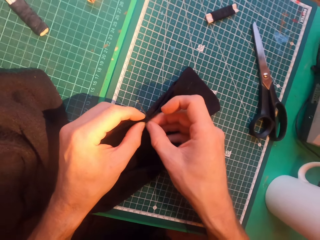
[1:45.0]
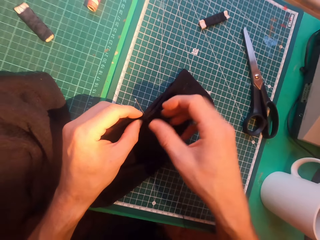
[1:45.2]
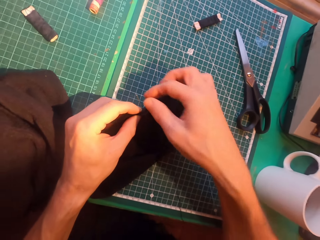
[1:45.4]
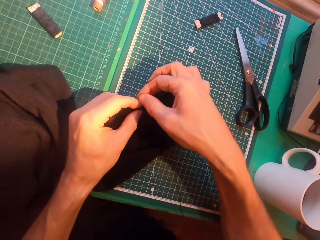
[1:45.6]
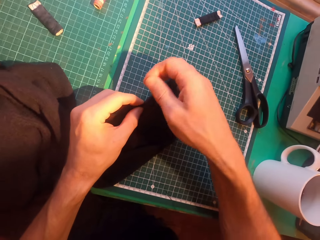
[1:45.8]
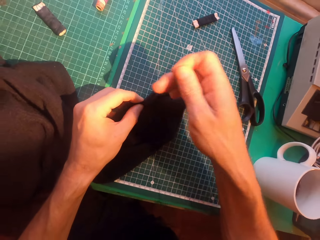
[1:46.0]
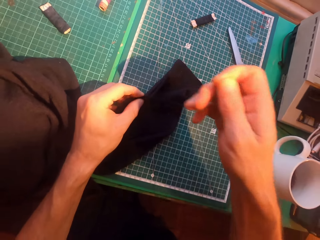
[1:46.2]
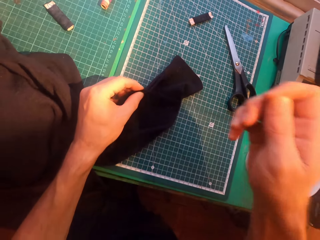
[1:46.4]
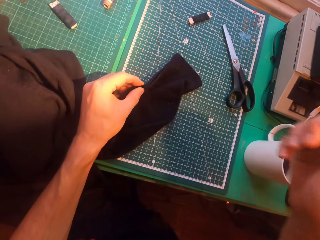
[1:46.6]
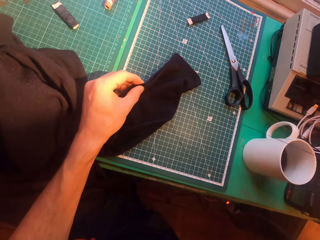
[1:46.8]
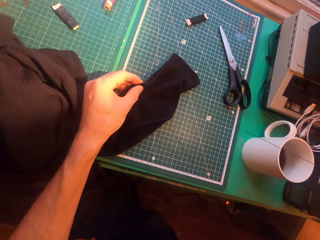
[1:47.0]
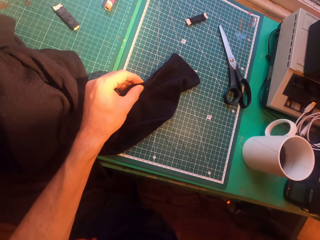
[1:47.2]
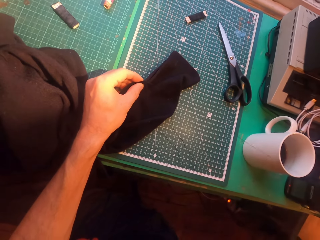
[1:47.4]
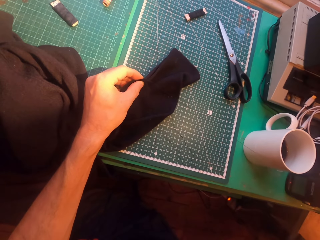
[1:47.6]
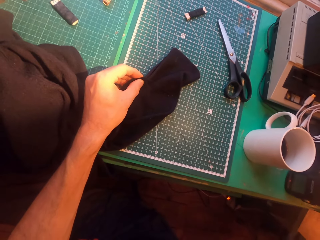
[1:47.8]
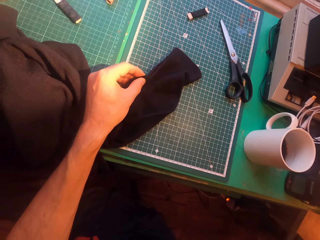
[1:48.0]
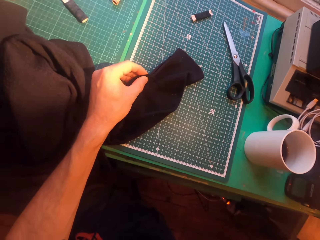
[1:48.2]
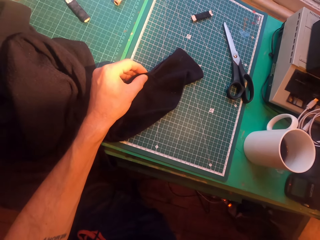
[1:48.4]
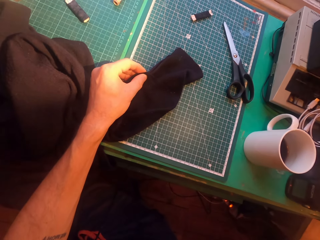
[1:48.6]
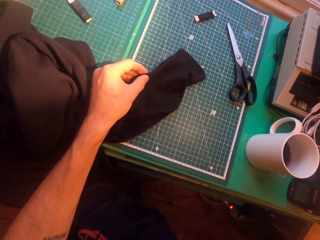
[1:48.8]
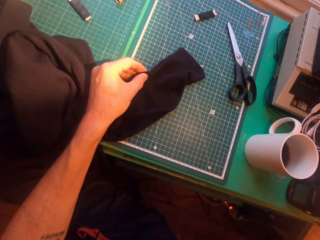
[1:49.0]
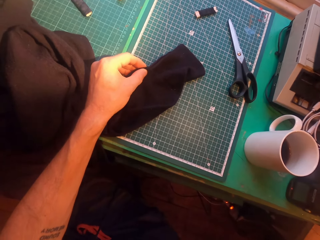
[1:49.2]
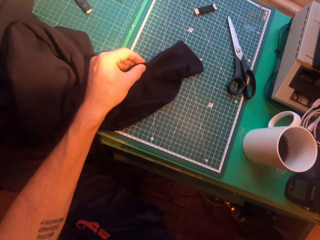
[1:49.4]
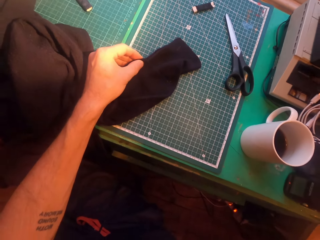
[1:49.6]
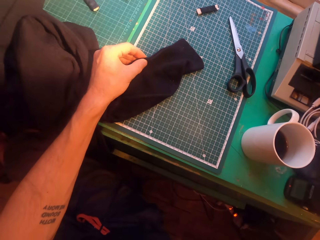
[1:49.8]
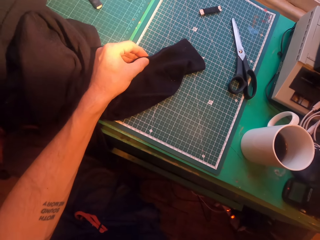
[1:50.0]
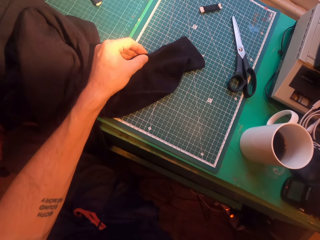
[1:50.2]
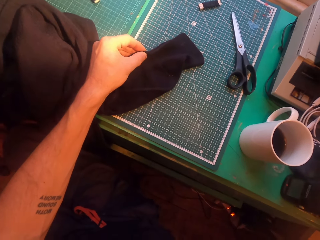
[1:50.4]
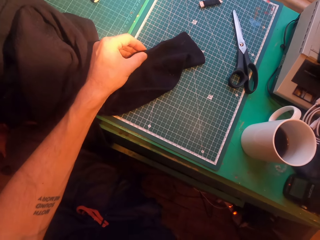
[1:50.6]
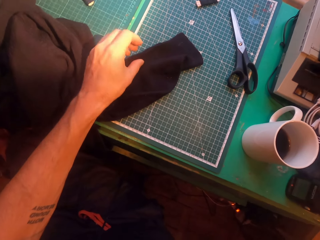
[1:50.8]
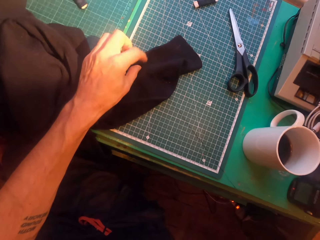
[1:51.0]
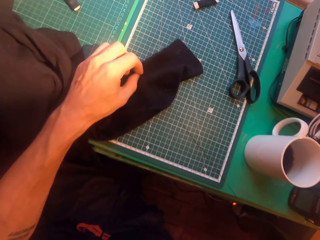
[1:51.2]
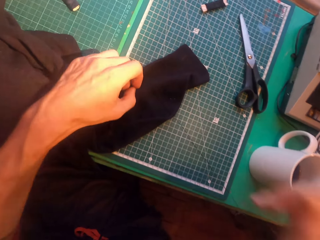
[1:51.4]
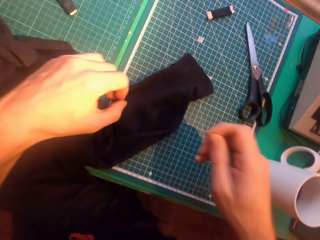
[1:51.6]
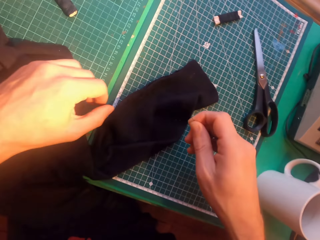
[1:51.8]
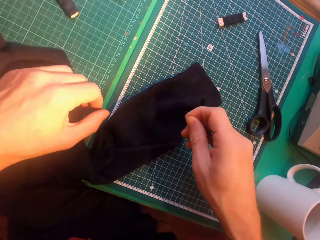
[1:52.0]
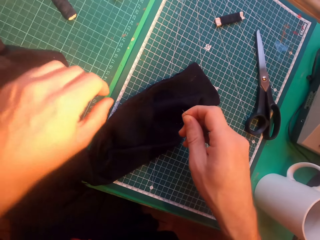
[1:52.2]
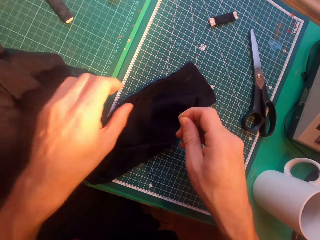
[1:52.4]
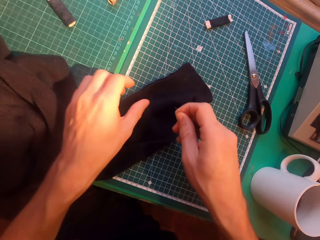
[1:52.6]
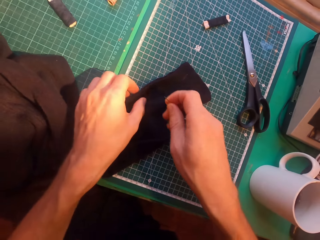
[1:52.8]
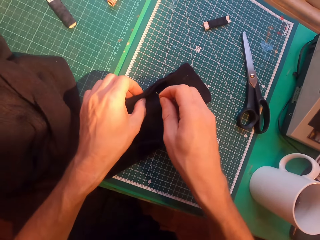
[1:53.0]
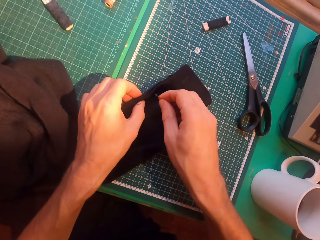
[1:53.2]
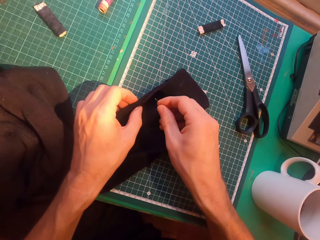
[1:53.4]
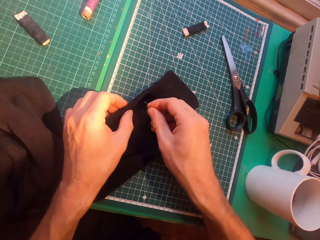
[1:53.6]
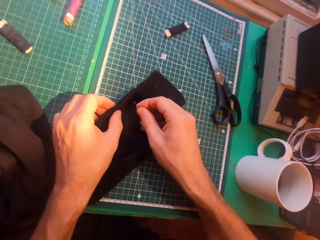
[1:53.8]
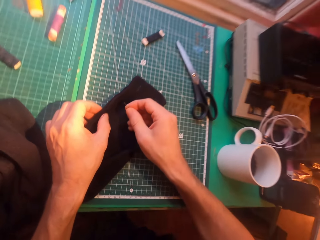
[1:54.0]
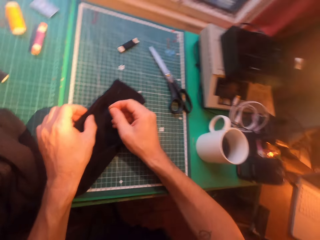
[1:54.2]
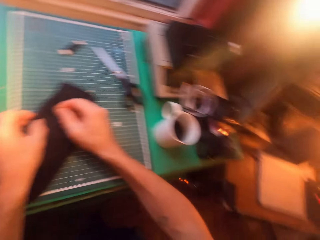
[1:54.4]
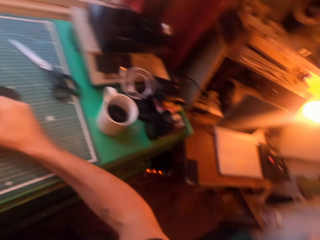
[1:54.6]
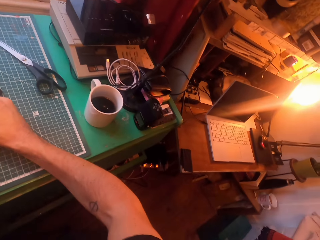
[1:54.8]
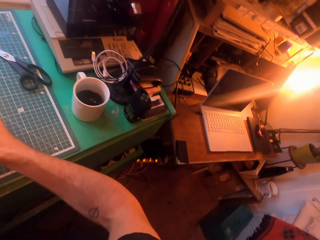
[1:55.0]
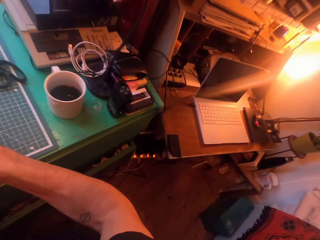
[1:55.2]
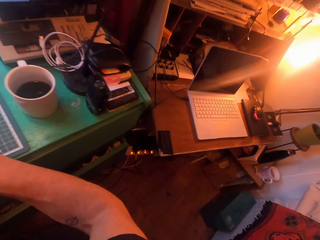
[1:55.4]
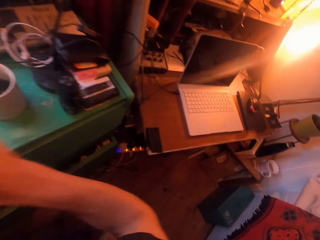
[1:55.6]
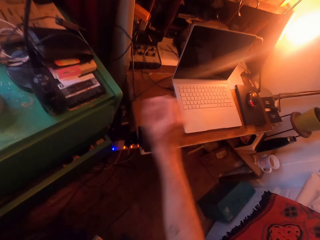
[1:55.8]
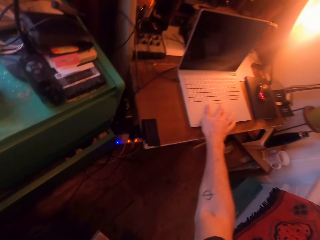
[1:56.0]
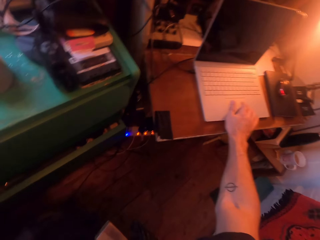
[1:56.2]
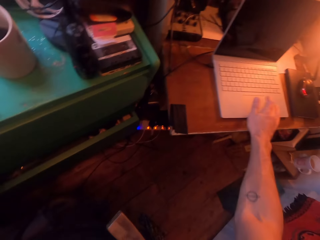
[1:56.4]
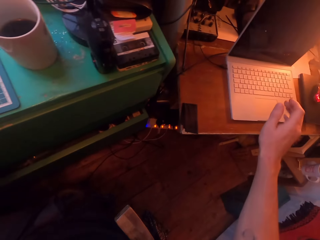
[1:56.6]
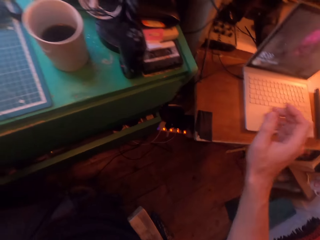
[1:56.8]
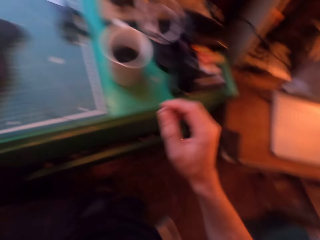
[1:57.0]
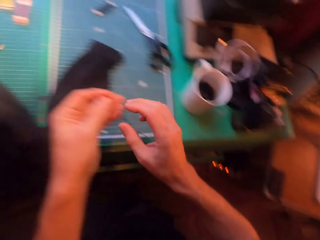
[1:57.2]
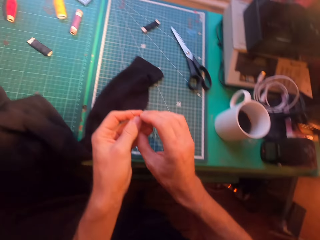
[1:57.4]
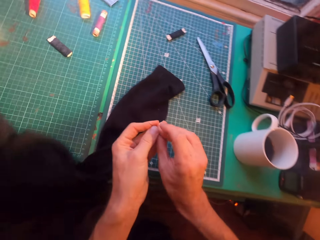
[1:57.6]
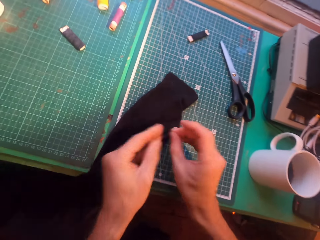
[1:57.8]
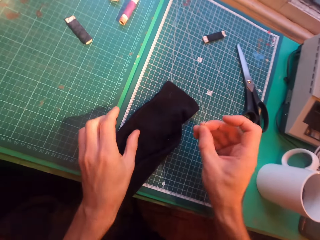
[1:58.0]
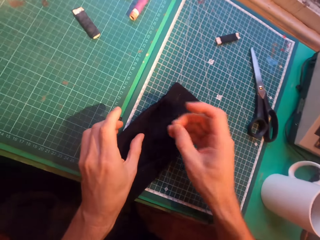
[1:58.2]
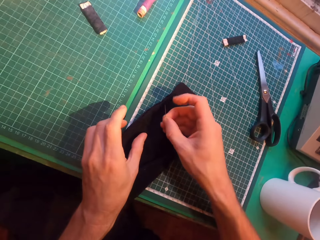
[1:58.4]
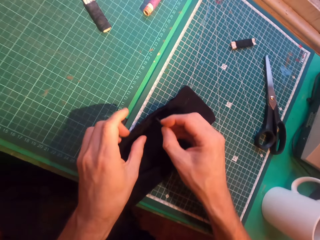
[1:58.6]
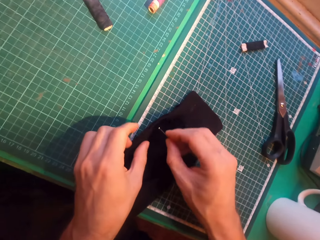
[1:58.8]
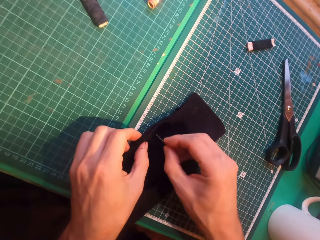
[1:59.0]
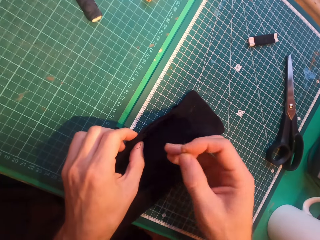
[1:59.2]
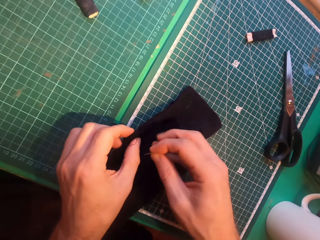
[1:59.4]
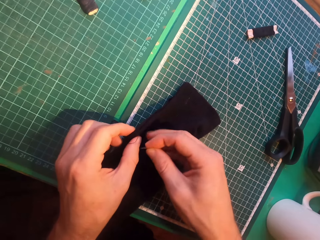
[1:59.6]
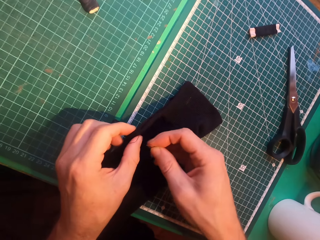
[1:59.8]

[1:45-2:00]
The camera wearer straightens a thread. They scroll on a laptop.

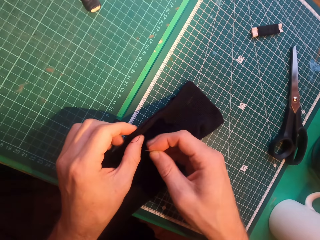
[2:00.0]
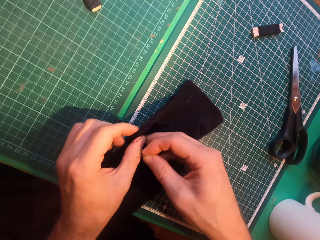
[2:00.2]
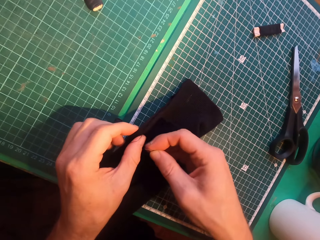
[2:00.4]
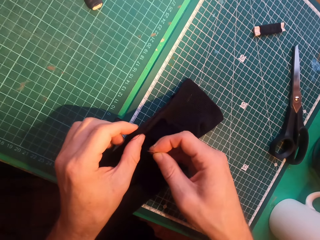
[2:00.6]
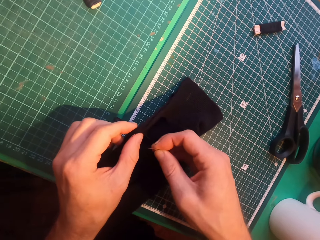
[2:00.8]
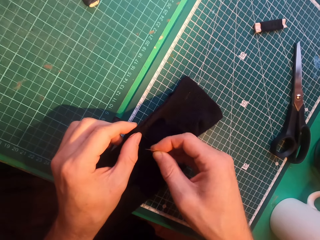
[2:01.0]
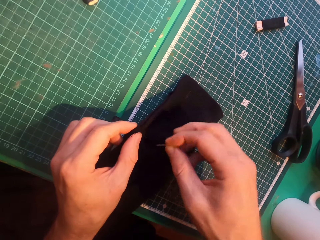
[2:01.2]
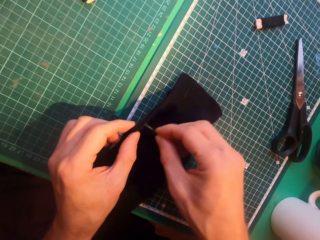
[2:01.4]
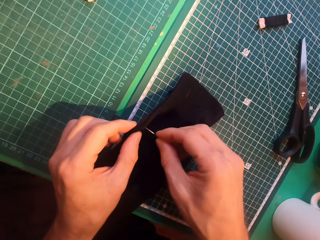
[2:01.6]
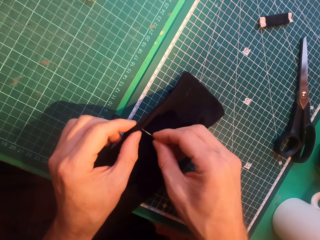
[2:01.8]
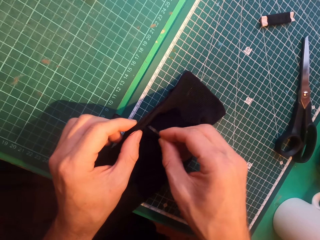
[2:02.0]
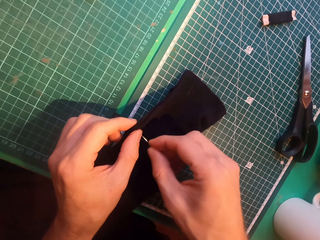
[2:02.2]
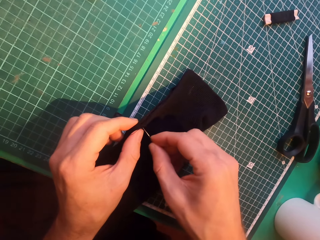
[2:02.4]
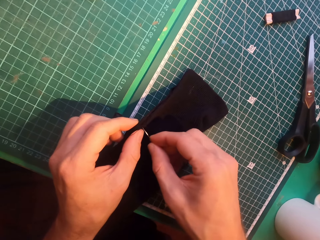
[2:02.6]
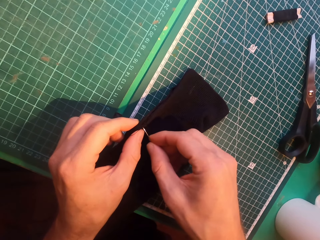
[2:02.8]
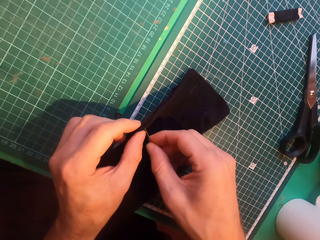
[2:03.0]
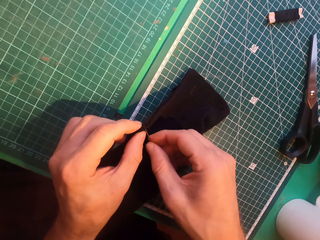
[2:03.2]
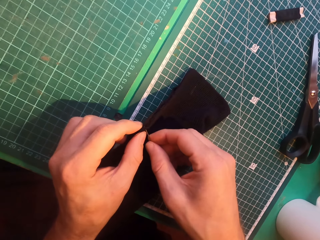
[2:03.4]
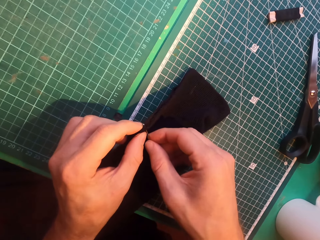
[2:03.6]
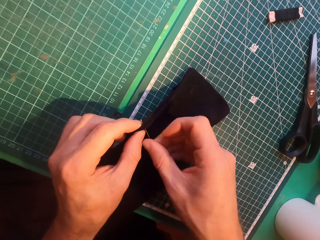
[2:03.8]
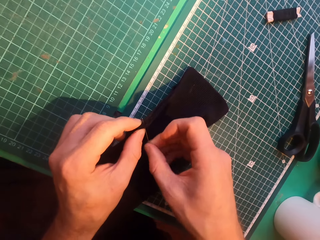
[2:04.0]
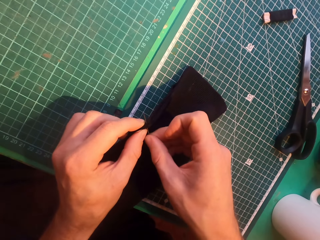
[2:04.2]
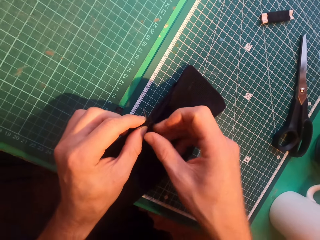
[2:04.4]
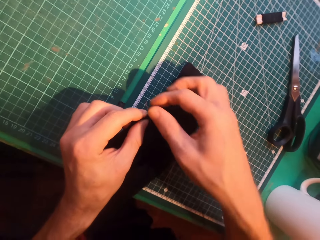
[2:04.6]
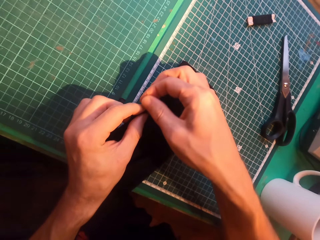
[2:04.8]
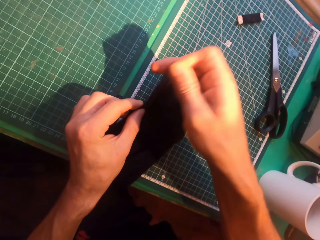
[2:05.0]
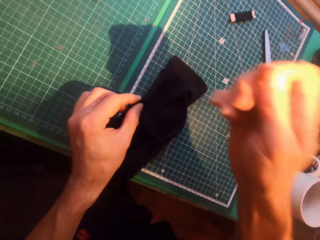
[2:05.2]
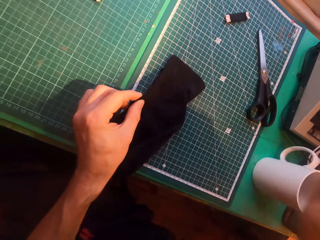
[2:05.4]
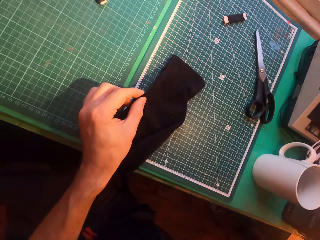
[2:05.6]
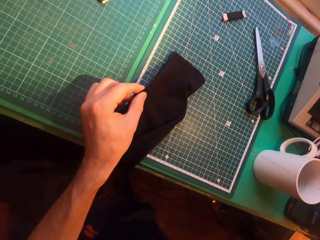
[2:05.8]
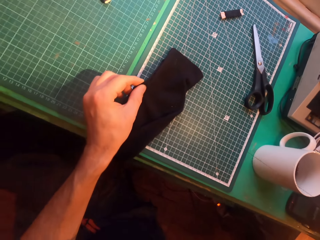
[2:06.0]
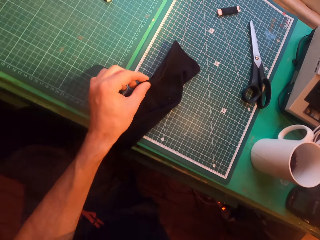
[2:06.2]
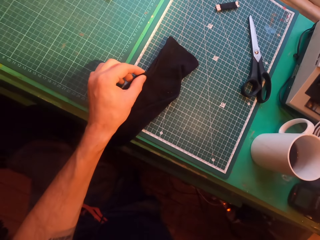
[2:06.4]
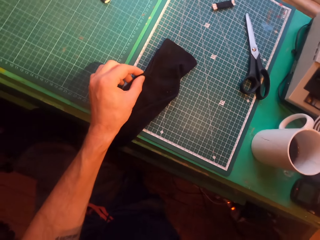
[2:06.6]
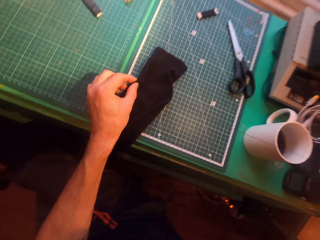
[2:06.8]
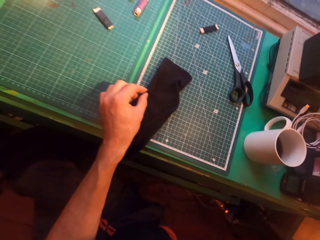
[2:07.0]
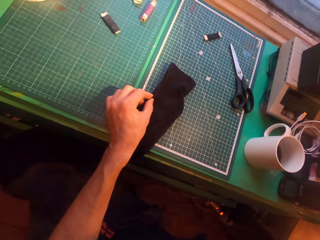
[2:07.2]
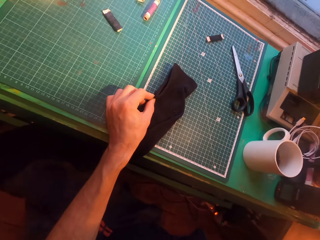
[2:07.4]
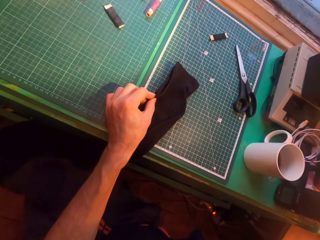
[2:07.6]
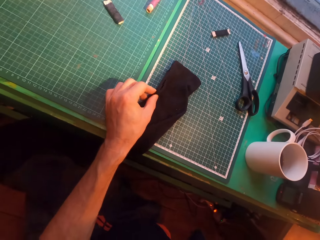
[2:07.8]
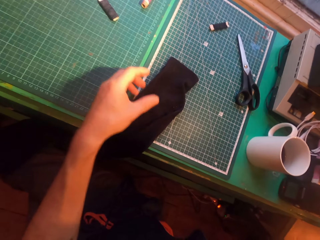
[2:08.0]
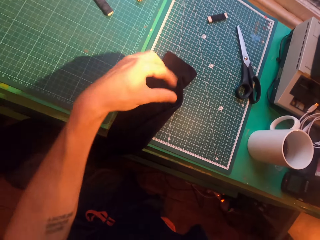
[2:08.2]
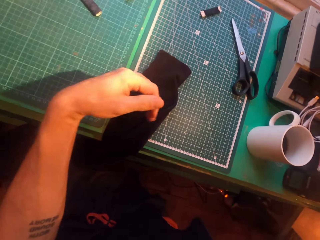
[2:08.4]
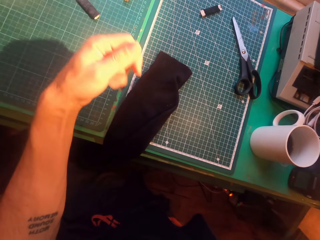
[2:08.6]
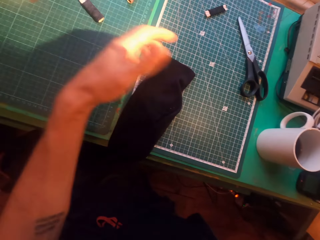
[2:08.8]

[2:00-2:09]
The camera wearer inserts a needle in a sweater. They sew cloth. They straighten a thread.
